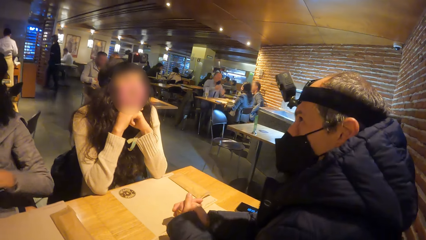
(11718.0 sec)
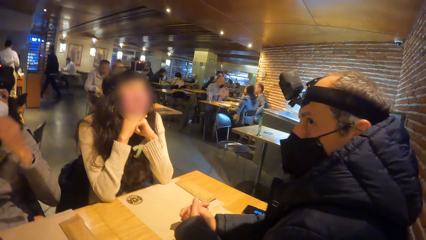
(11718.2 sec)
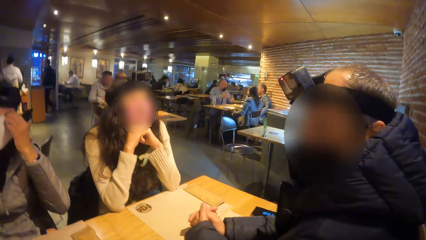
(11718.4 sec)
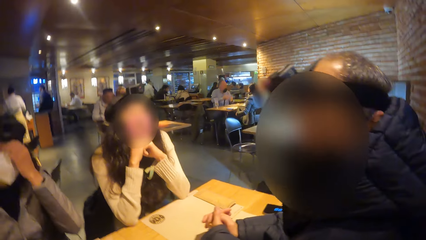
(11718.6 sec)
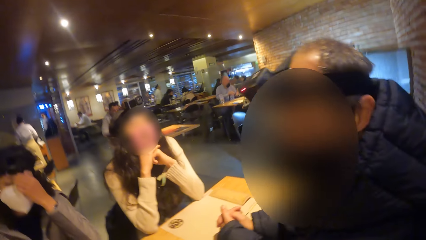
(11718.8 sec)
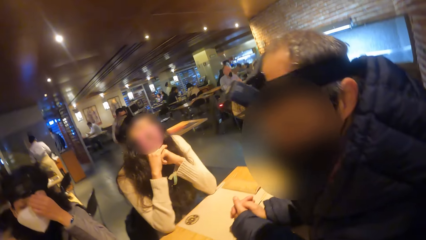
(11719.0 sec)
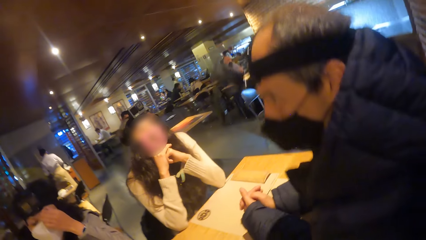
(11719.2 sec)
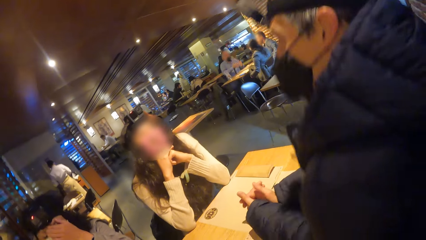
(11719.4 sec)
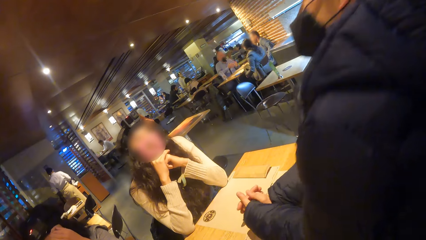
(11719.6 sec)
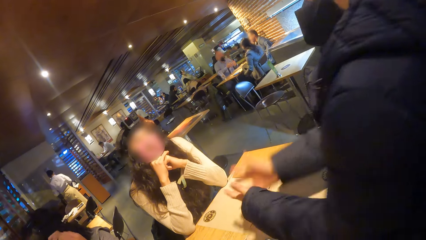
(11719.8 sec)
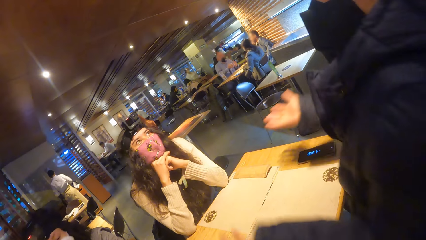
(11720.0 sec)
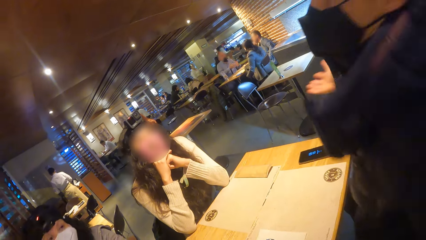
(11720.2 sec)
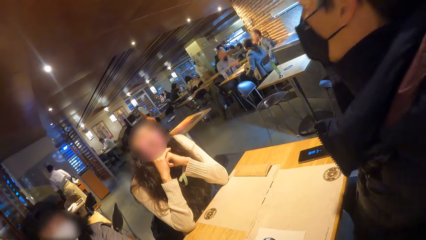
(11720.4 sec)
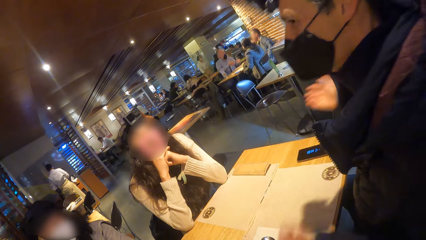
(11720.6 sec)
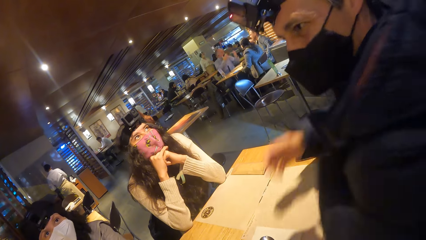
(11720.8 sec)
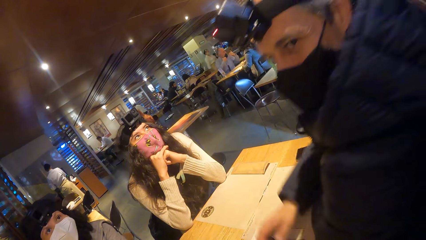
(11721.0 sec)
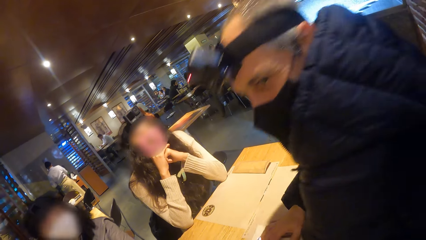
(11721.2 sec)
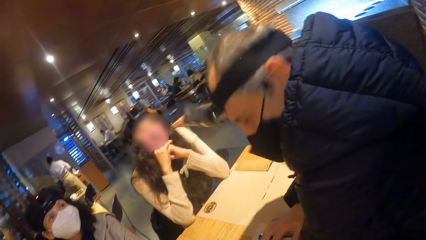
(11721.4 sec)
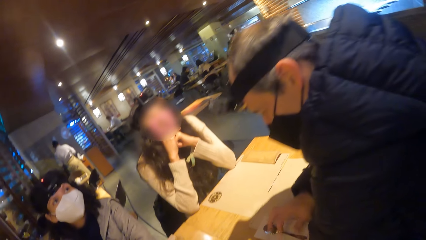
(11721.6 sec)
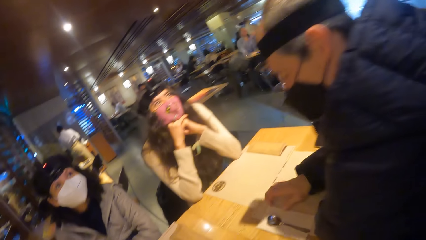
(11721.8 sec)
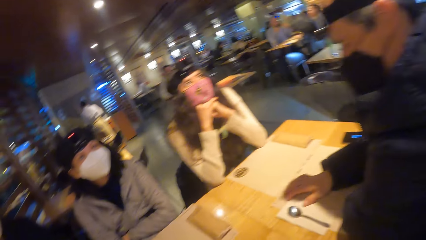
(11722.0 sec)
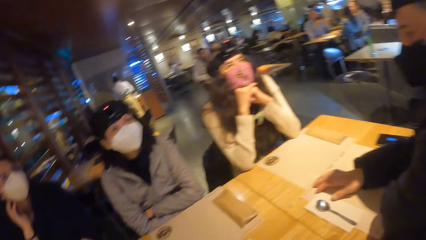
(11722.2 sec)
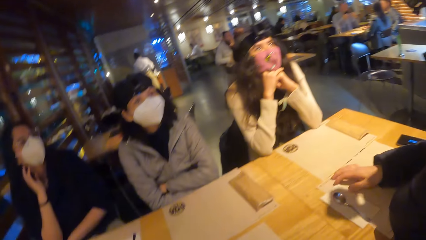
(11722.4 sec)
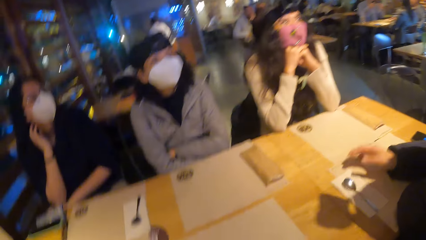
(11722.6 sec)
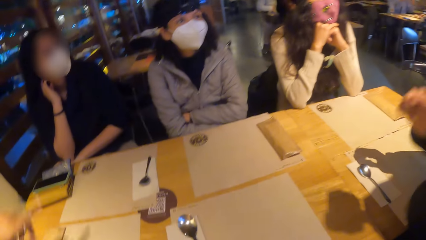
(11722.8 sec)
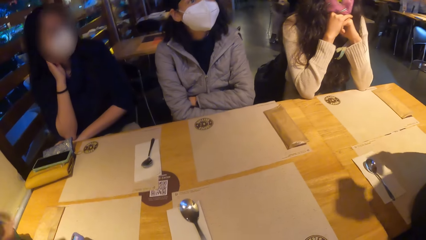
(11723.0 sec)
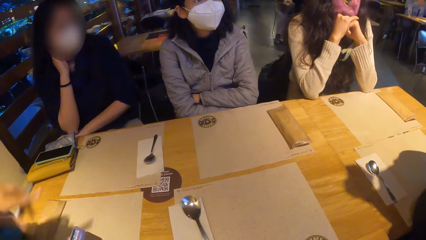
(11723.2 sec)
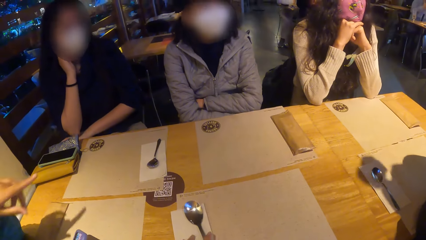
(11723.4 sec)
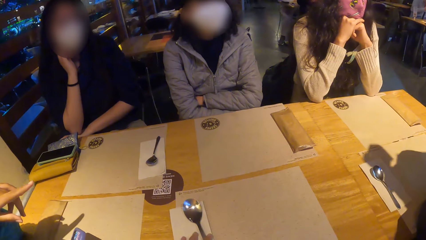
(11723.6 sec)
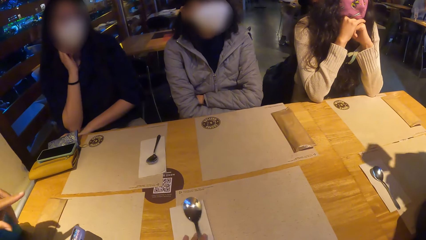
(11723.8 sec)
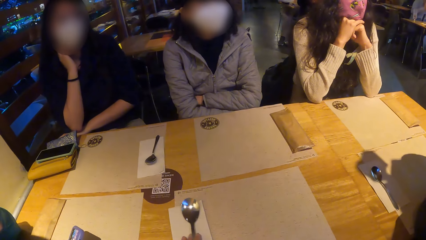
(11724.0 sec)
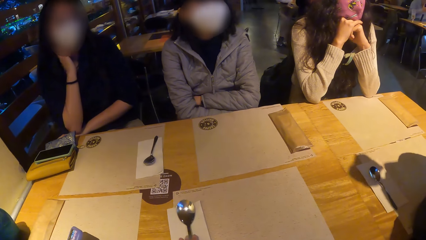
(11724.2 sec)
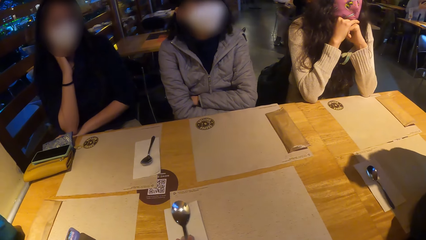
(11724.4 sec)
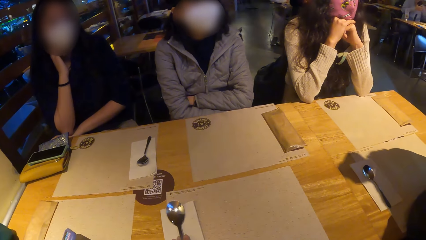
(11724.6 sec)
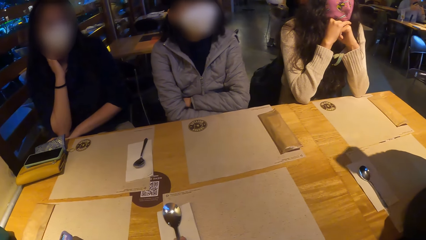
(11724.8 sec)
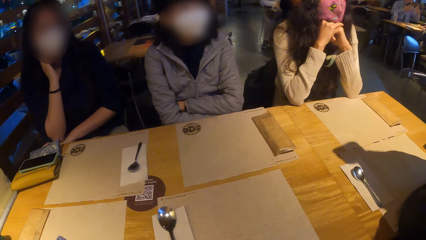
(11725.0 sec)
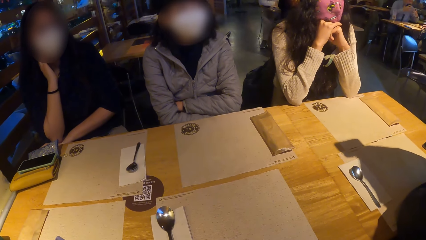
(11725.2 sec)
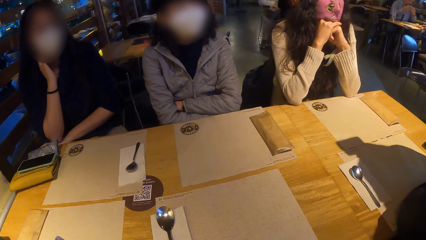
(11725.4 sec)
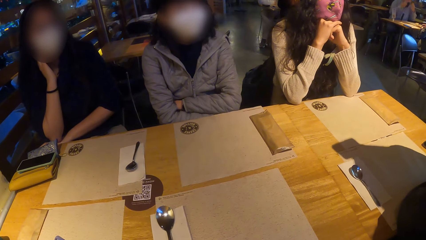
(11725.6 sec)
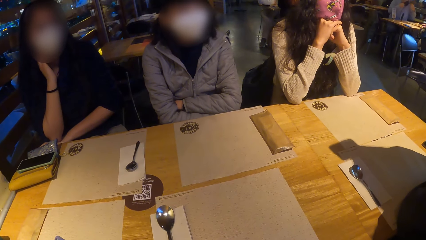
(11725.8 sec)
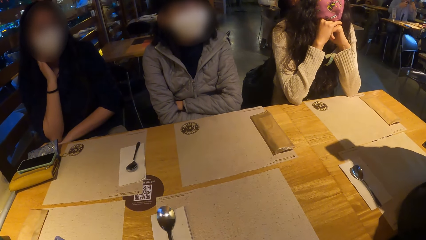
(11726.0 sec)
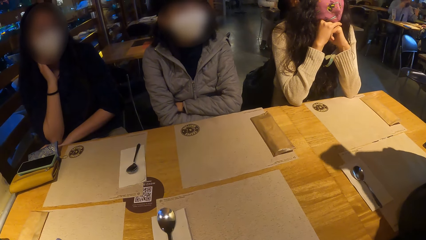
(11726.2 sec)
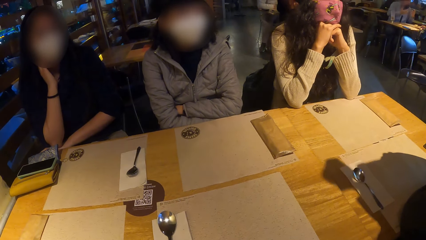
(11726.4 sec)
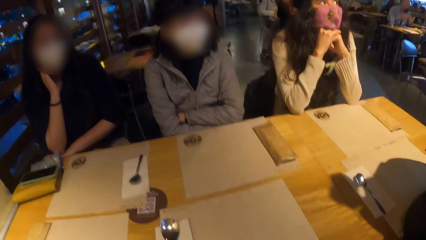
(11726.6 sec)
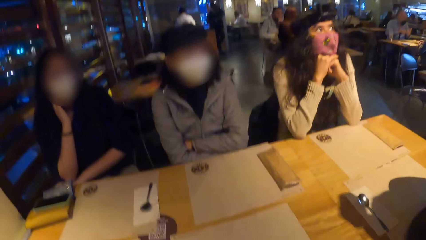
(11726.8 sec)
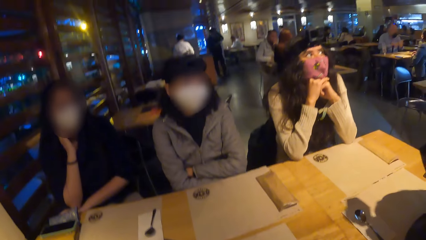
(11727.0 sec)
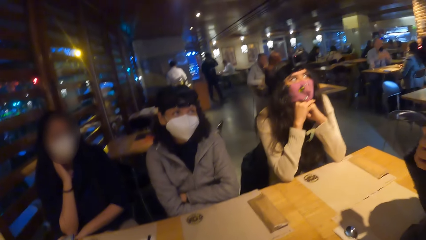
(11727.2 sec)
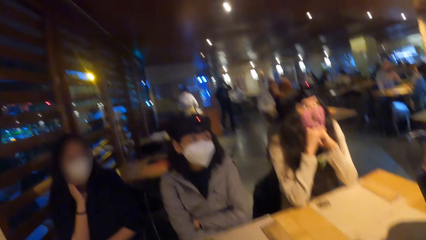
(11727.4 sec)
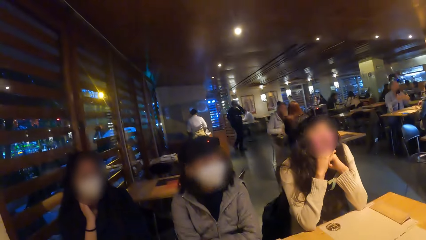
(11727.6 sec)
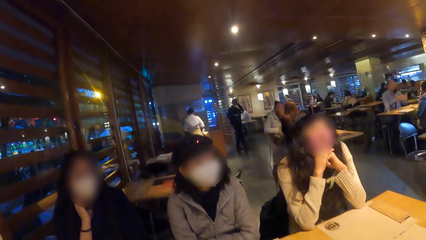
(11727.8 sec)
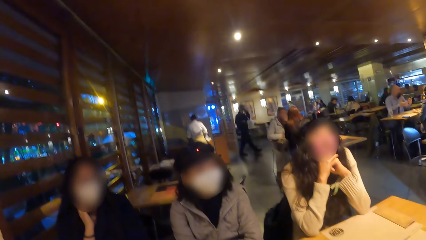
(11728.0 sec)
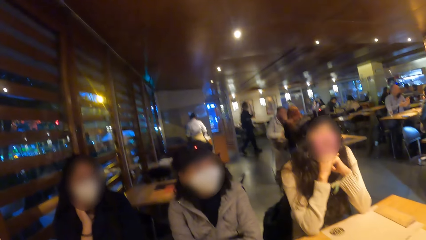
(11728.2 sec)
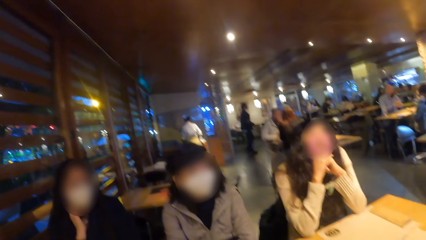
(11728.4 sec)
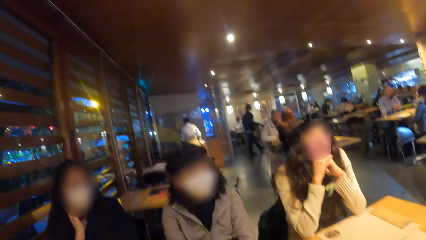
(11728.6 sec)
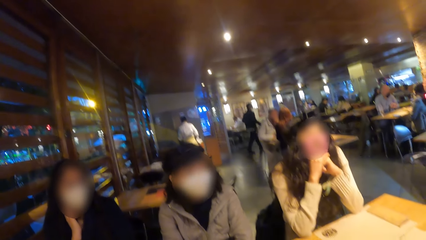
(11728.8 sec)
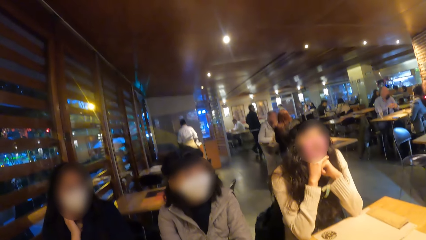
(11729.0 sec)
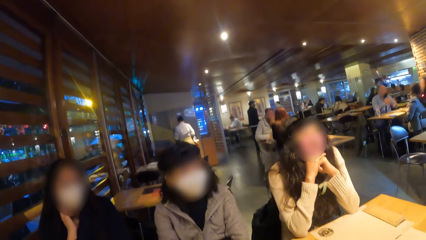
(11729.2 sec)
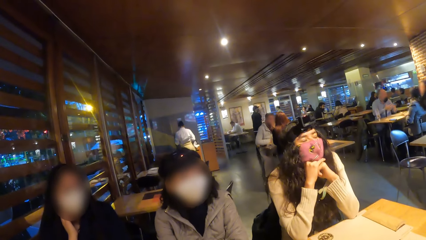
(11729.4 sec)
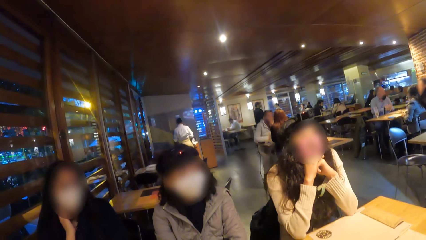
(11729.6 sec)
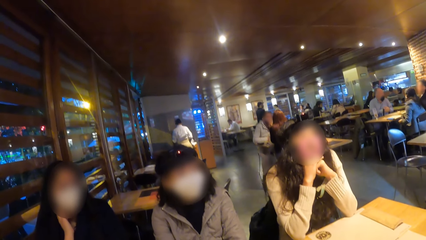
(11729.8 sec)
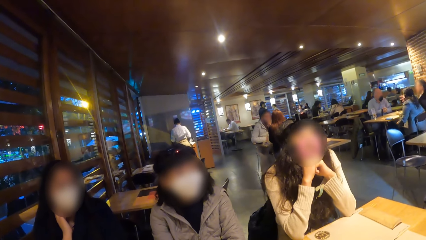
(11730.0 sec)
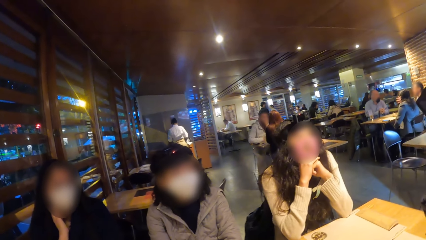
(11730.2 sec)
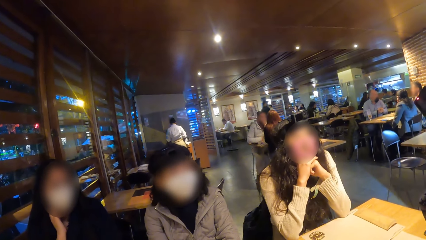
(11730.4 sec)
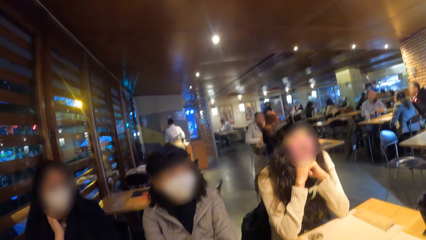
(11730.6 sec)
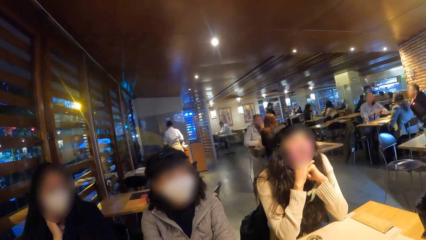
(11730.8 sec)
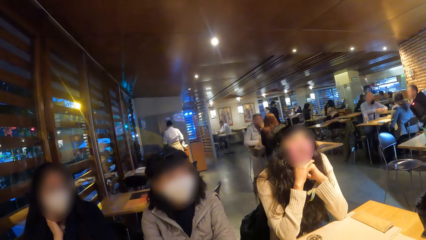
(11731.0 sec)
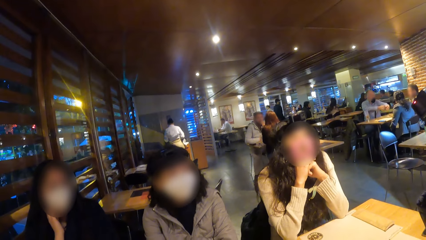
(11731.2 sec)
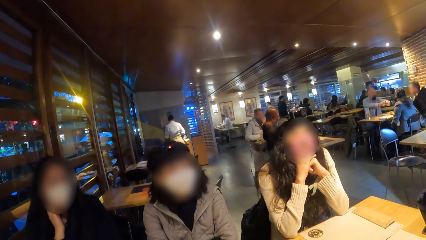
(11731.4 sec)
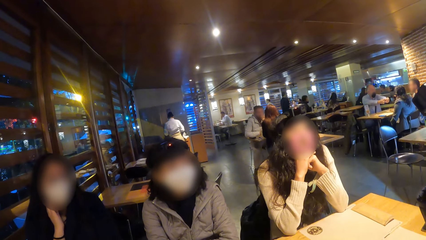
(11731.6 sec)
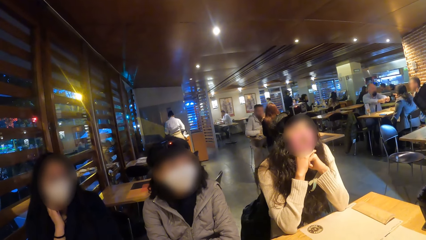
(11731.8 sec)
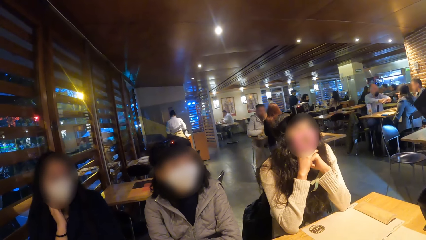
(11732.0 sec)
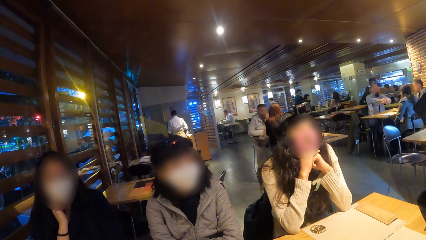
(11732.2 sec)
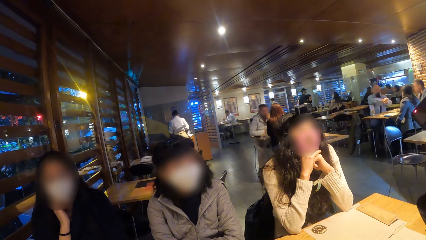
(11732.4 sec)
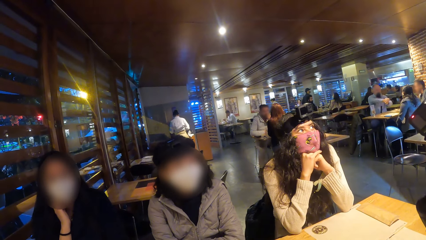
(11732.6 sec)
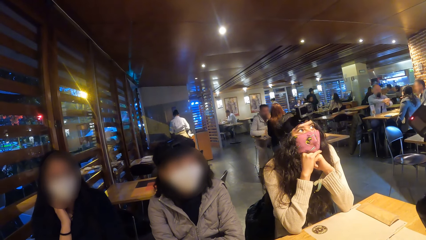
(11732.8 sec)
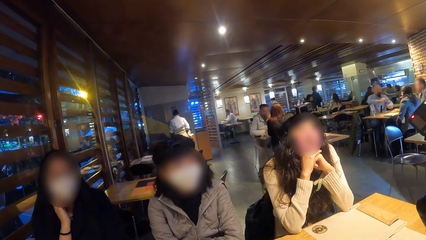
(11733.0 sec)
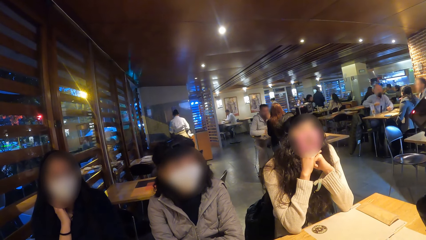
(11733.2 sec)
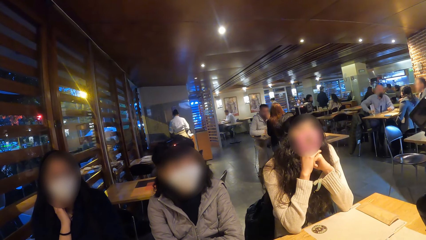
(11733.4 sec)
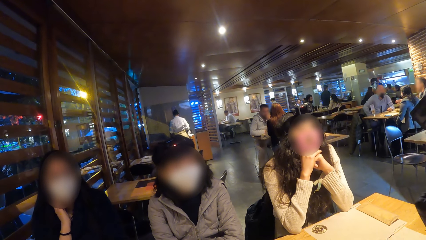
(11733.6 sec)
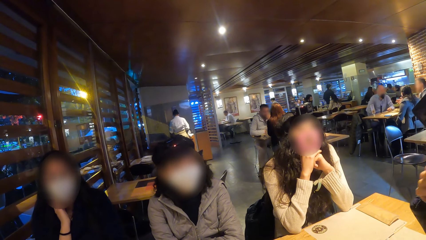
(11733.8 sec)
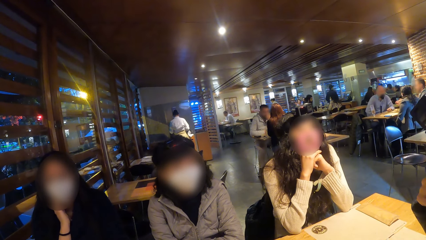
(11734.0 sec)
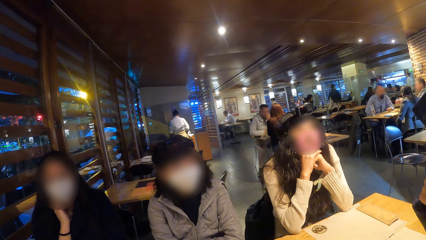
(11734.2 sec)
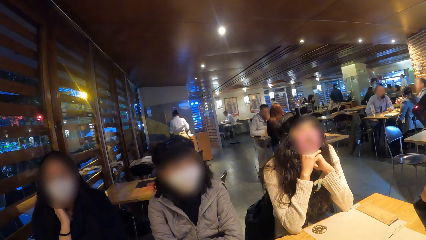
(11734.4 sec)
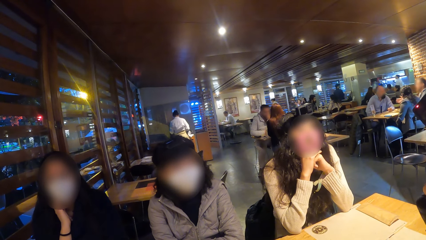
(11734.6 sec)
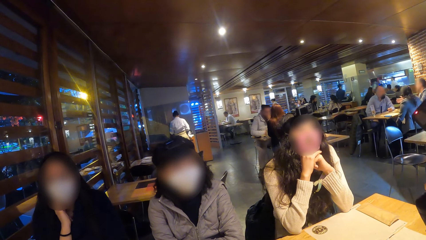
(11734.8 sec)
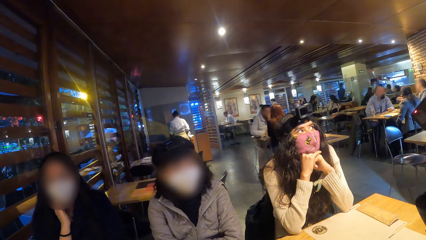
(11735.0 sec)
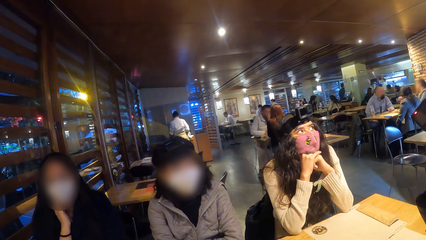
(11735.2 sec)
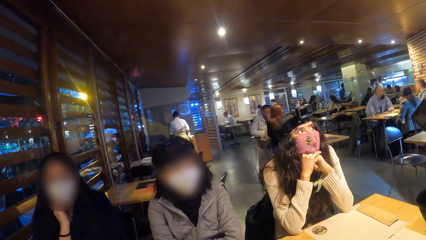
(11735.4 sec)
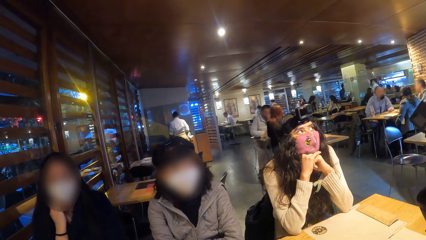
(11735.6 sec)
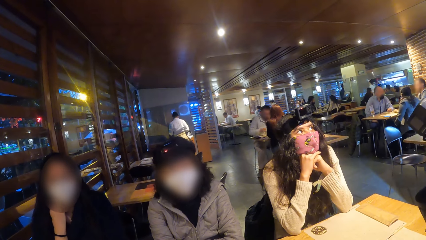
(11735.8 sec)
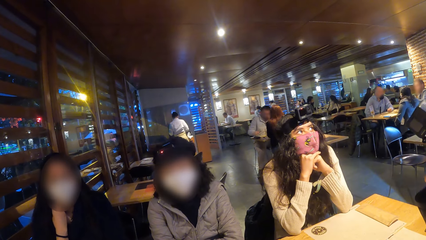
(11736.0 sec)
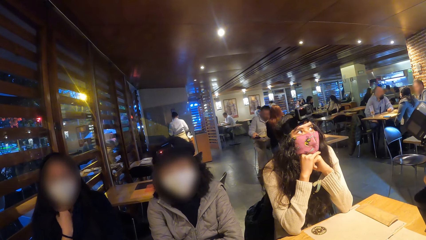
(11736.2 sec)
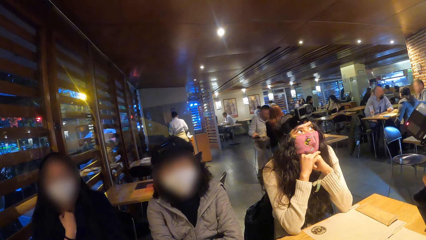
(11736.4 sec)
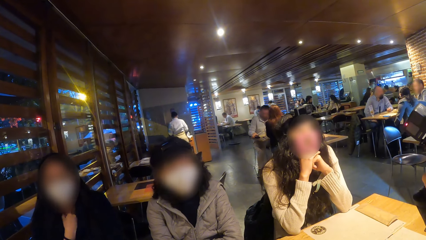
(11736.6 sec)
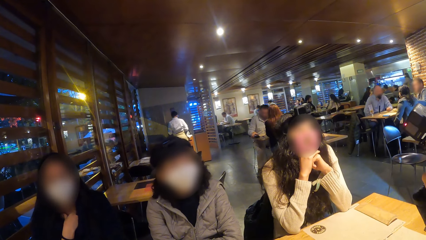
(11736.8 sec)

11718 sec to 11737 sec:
The woman touches her face with her left hand. The camera wearer looks around.
